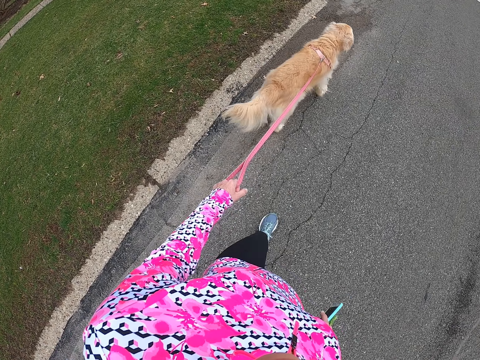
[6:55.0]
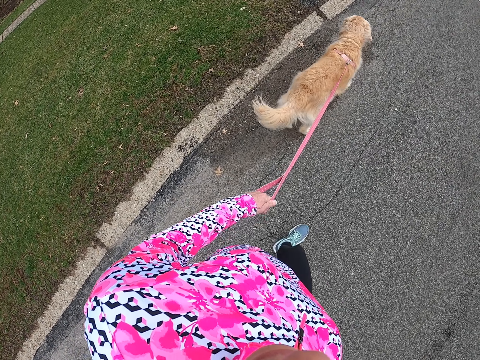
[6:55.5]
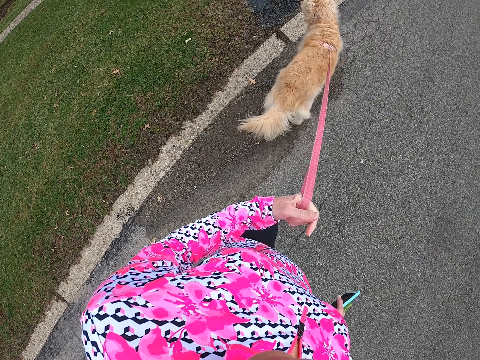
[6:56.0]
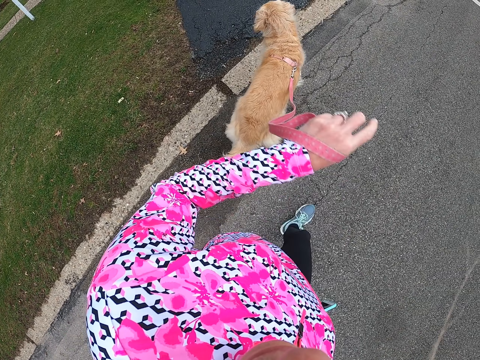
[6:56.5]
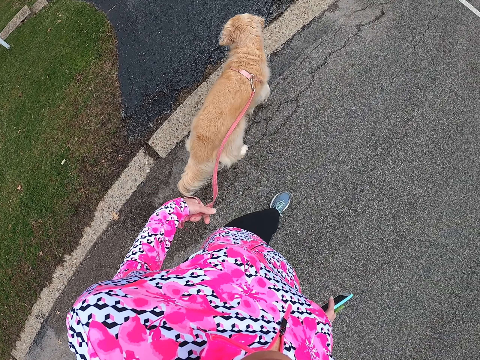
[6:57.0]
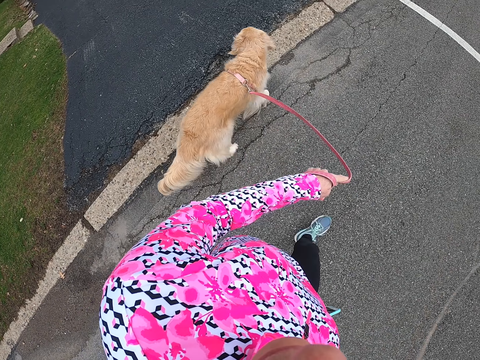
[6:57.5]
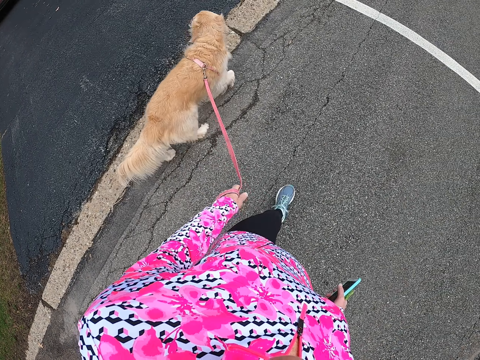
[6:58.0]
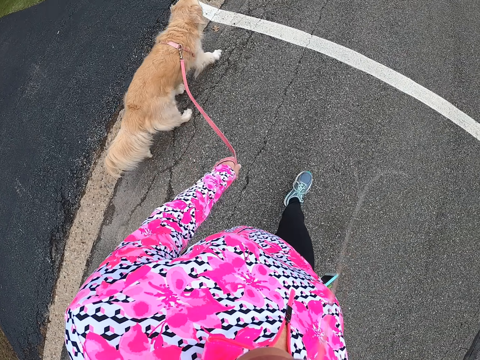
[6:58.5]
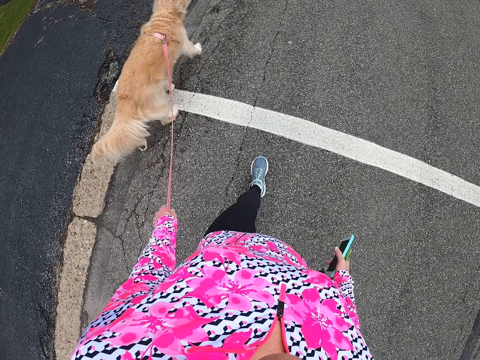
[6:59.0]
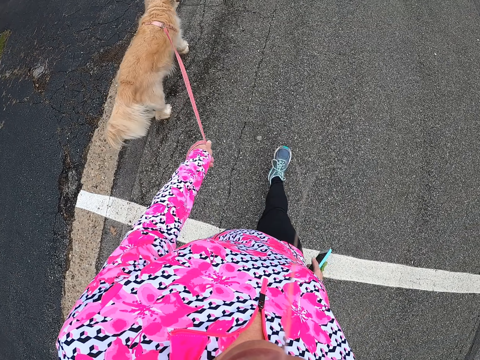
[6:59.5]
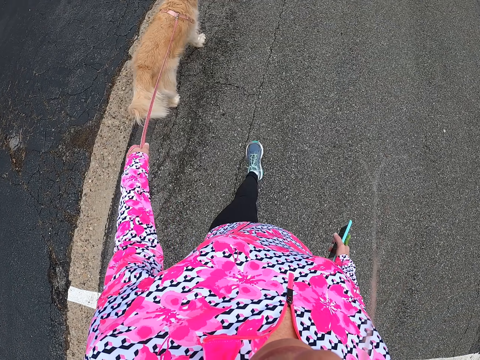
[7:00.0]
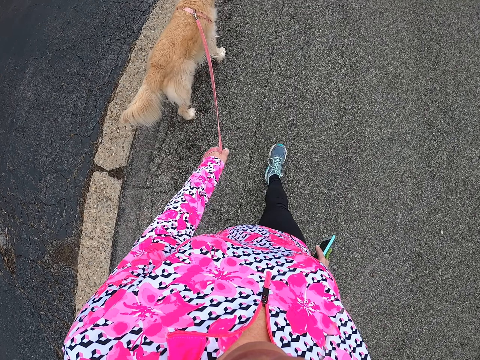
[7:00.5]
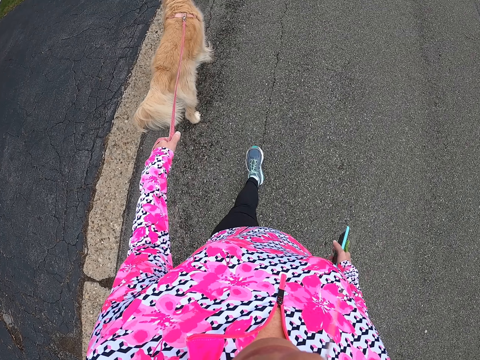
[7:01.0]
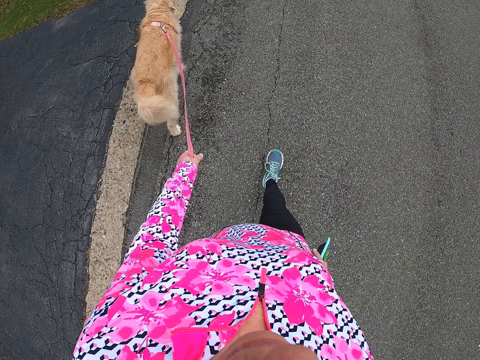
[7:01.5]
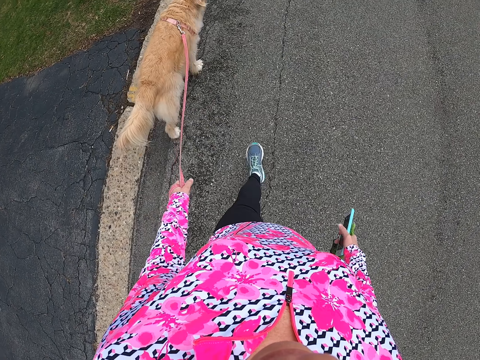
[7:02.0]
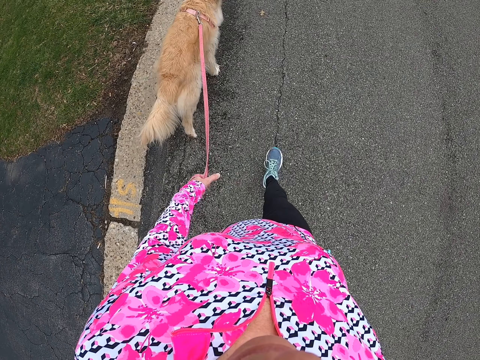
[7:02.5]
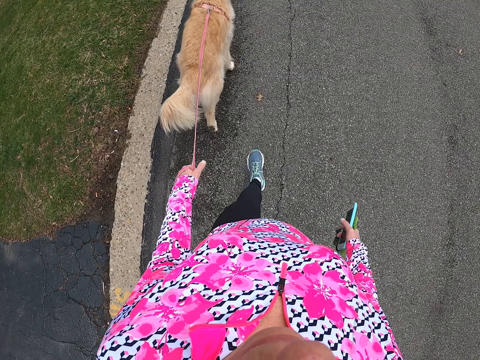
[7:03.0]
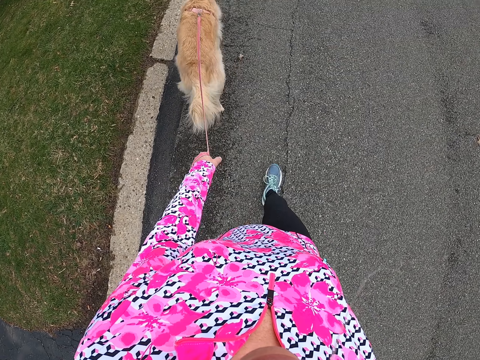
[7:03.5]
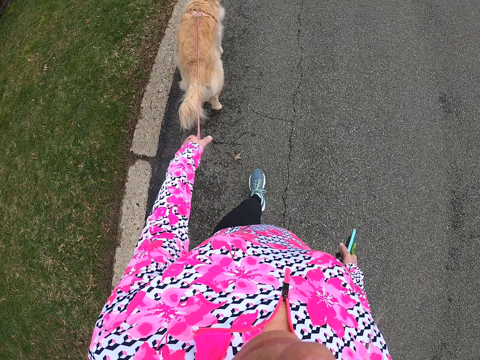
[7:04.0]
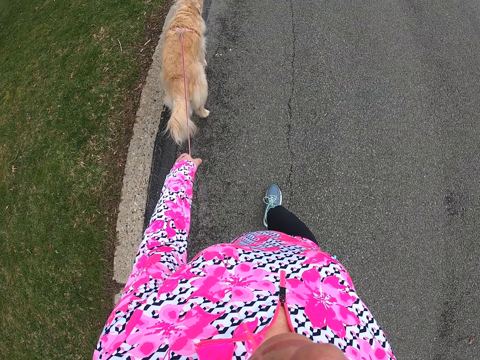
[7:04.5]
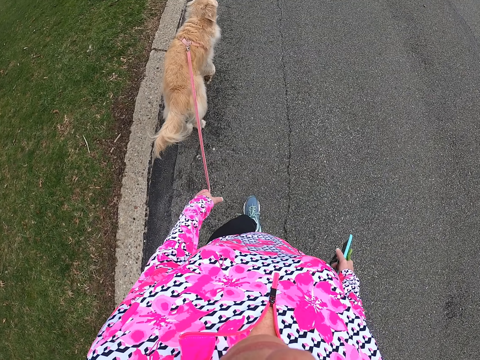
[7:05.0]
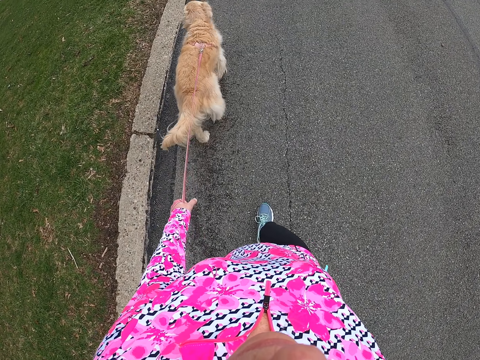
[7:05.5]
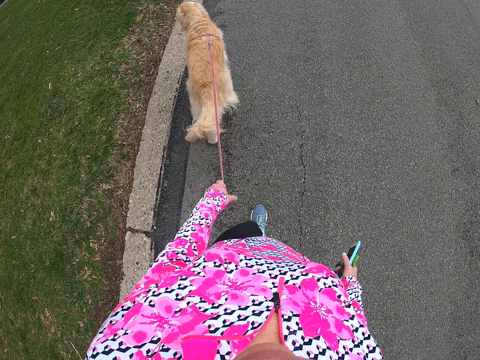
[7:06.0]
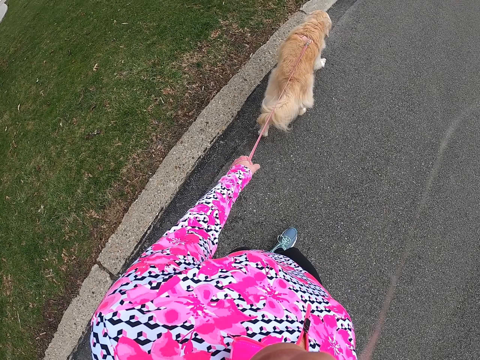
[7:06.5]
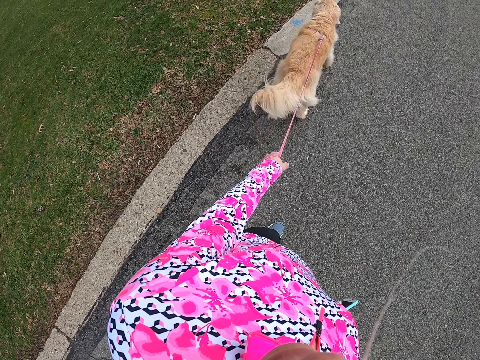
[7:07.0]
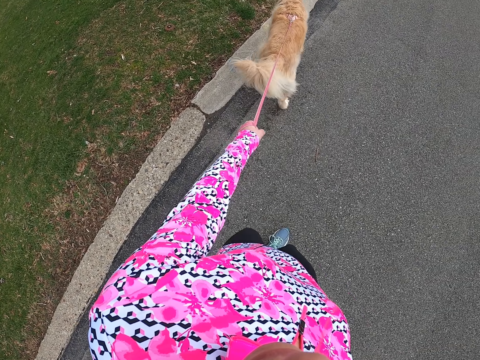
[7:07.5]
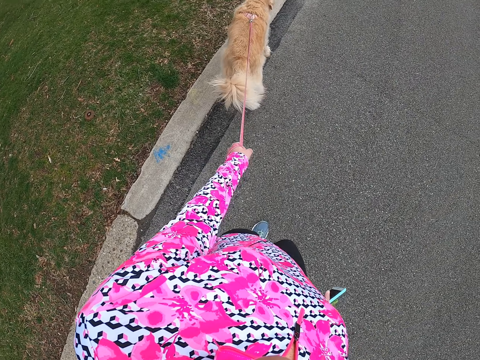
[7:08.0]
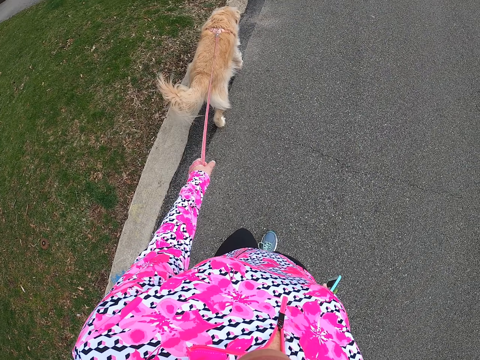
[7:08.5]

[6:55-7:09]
The camera wearer turns a hand.

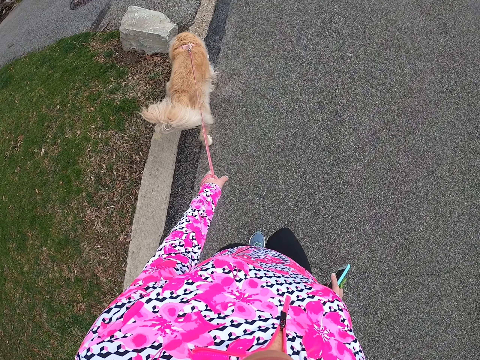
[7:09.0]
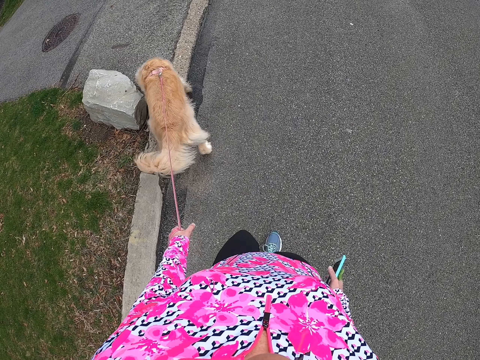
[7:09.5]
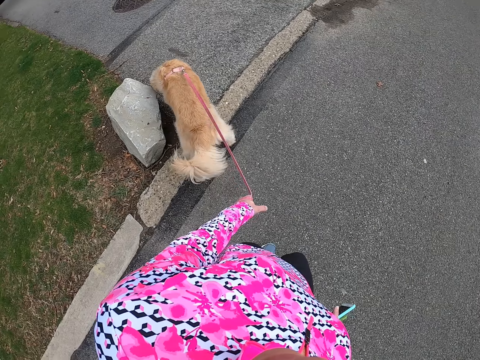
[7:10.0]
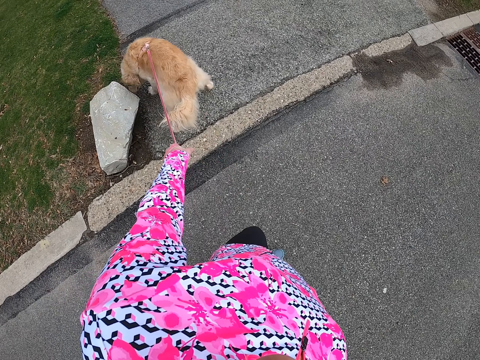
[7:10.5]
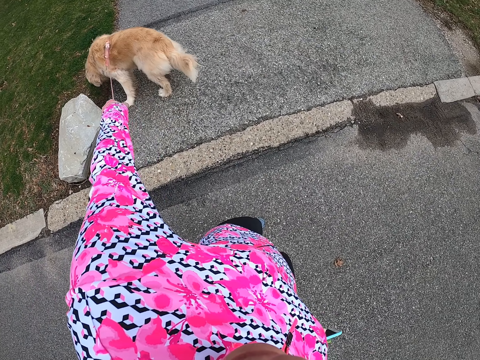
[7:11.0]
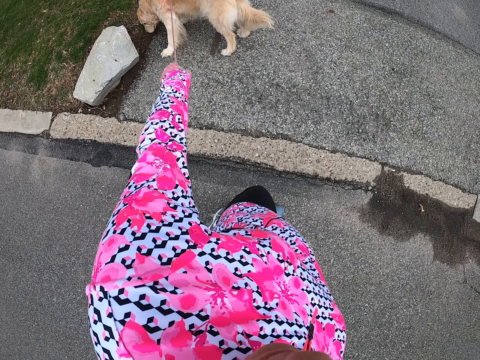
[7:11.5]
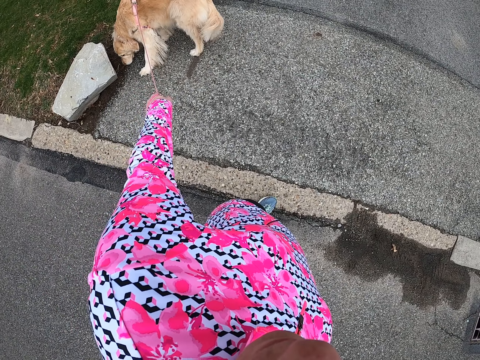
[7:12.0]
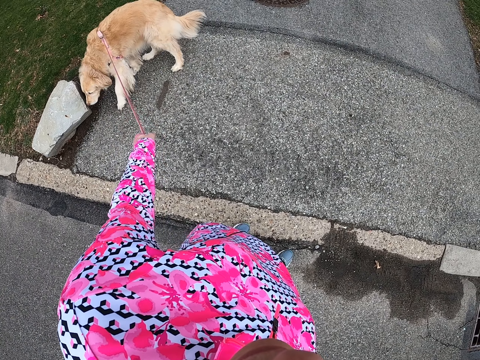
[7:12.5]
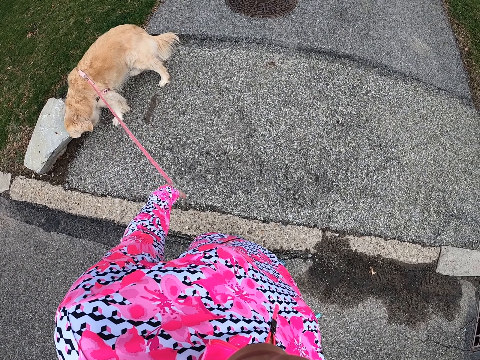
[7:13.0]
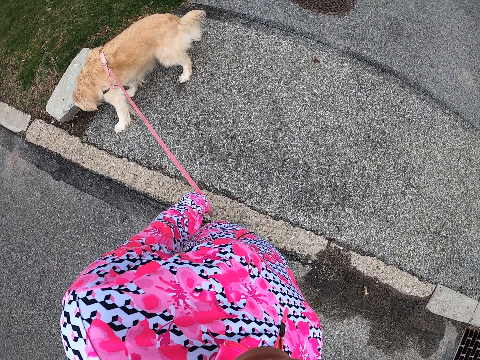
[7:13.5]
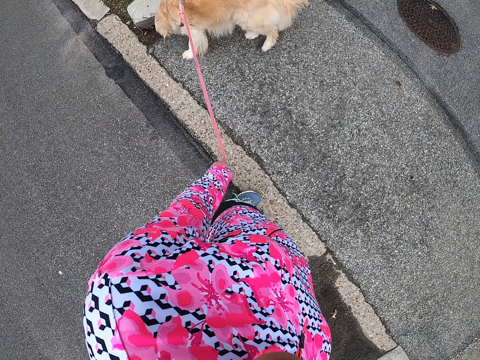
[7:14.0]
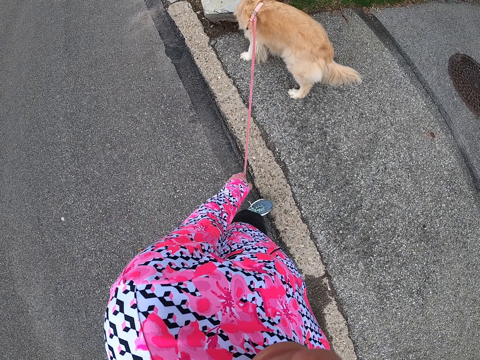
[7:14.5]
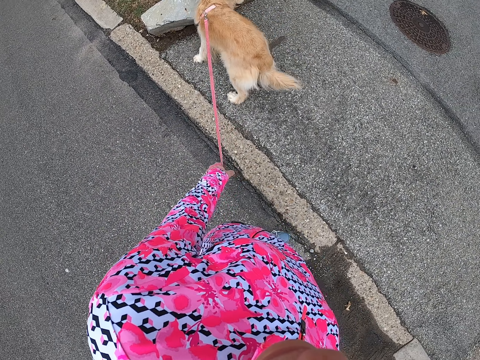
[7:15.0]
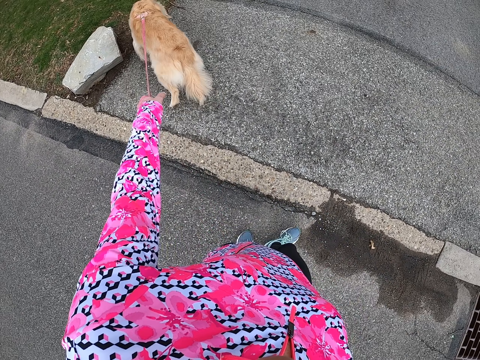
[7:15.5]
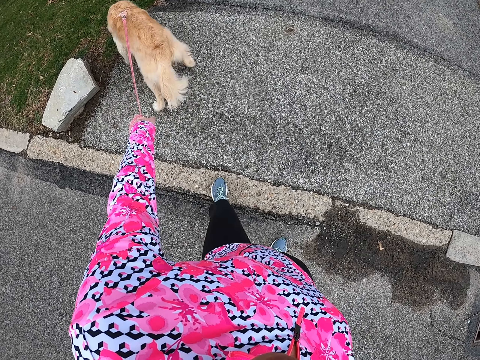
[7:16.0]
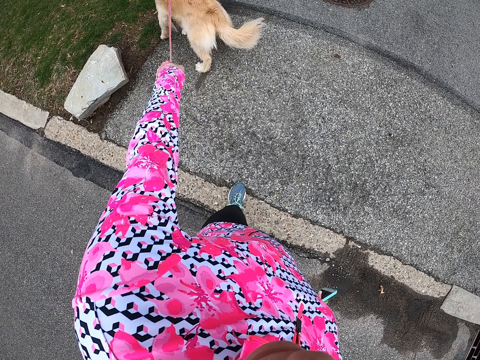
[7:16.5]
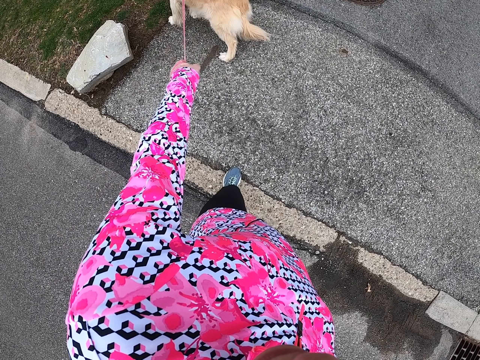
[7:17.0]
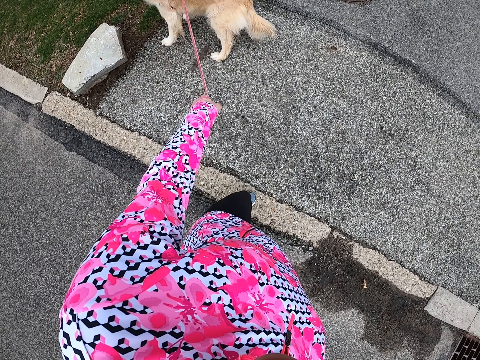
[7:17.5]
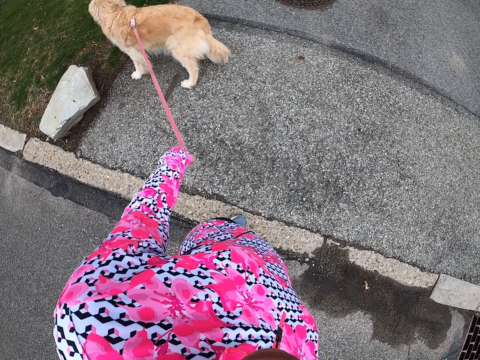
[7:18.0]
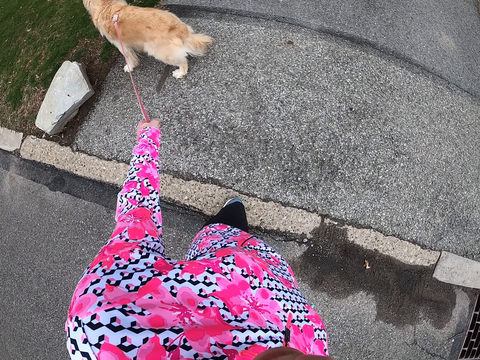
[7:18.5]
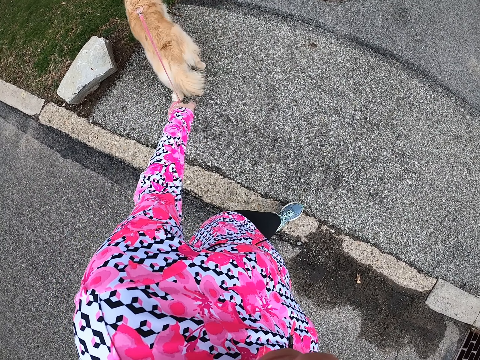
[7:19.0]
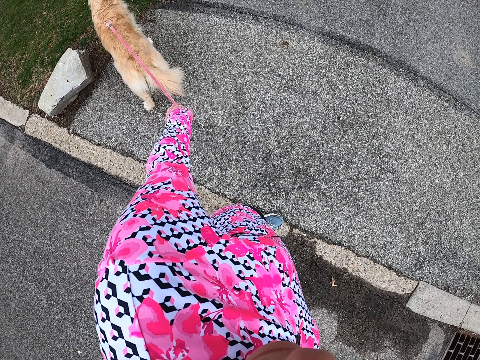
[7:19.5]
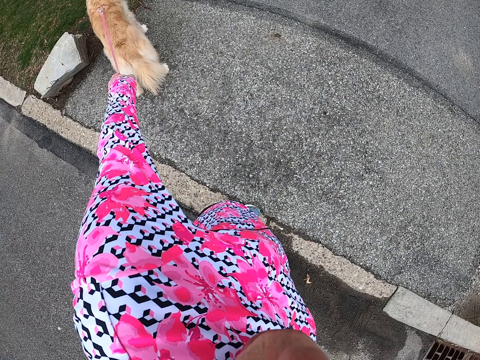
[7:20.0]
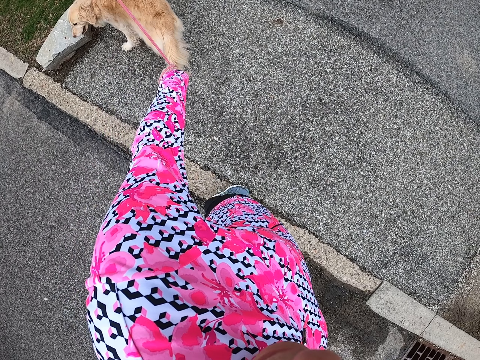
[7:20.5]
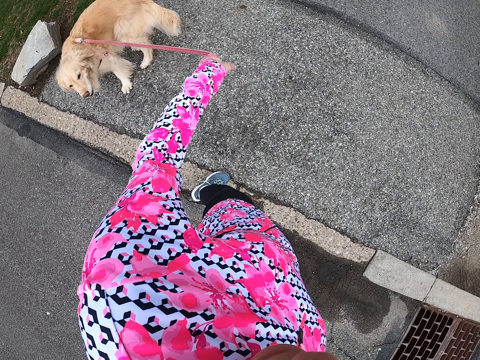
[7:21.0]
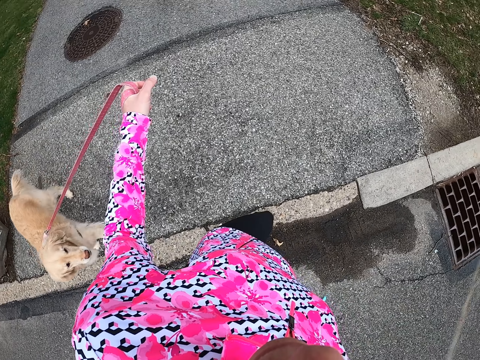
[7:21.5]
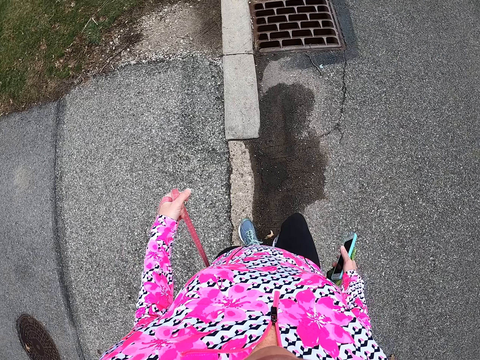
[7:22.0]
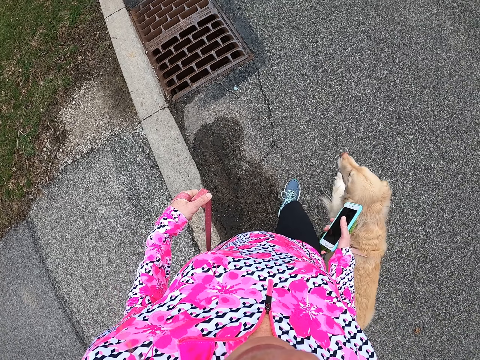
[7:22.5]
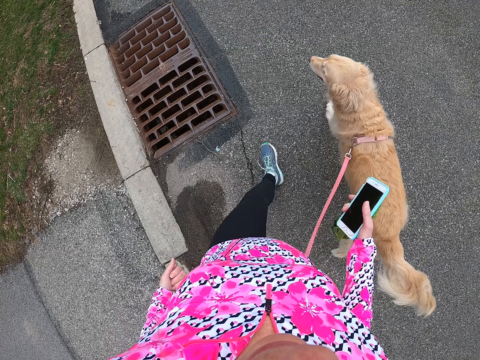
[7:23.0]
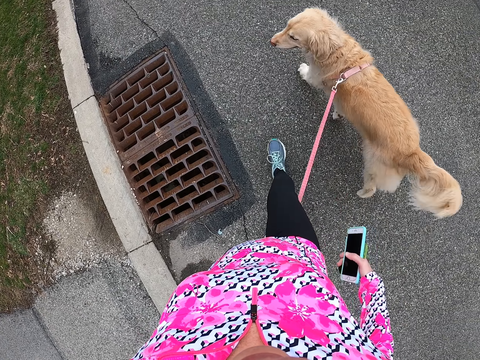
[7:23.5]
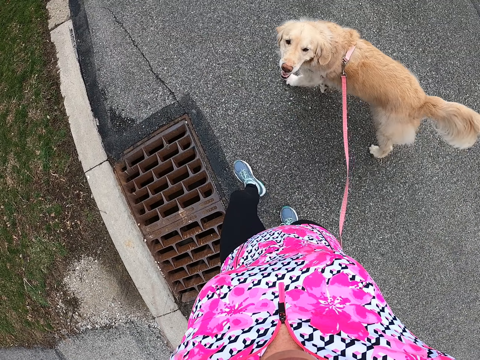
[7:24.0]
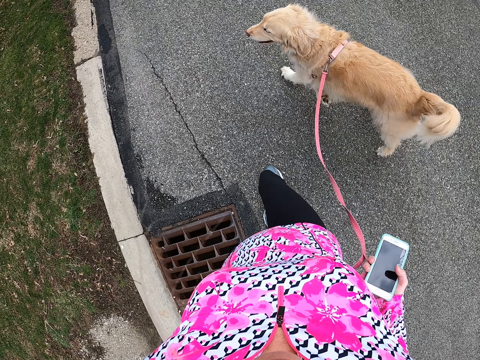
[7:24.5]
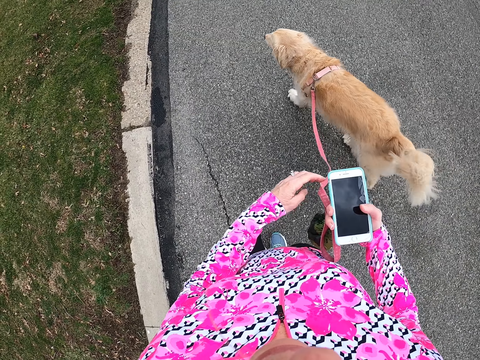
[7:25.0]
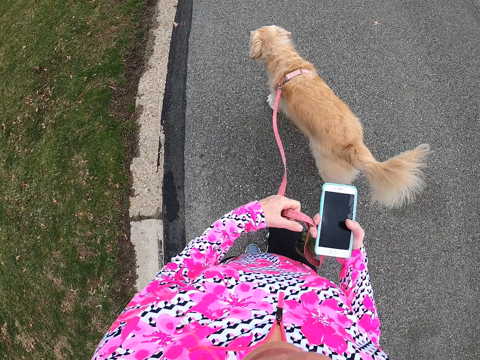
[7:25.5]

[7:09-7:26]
The camera wearer waits for the dog. They stop. They walk along the road. They move the dog leash on the right side, to the right hand.
